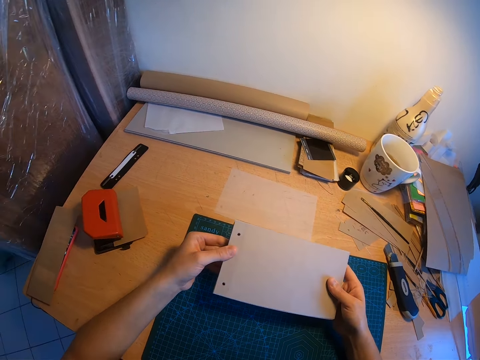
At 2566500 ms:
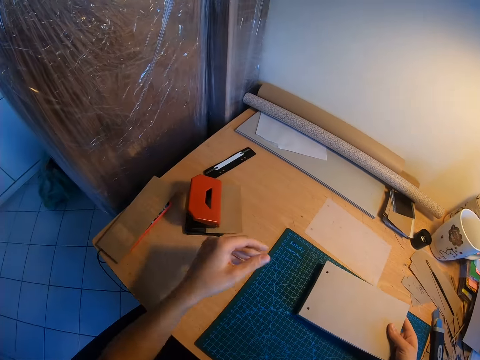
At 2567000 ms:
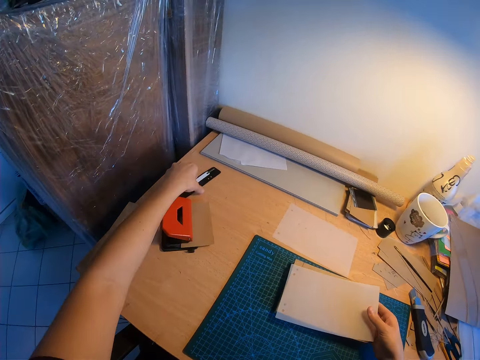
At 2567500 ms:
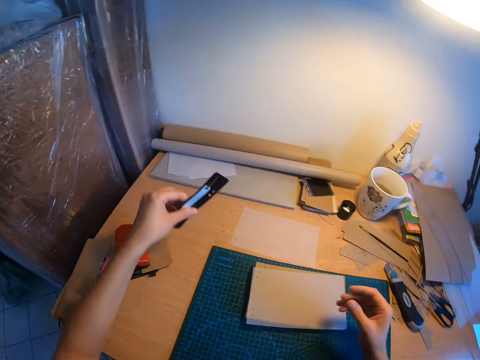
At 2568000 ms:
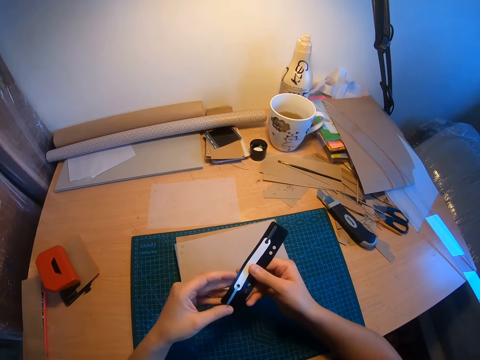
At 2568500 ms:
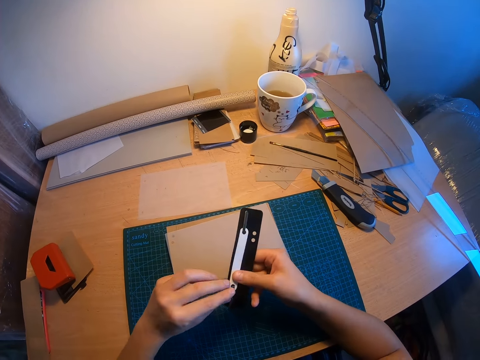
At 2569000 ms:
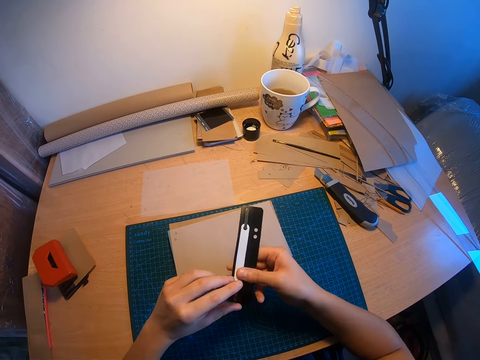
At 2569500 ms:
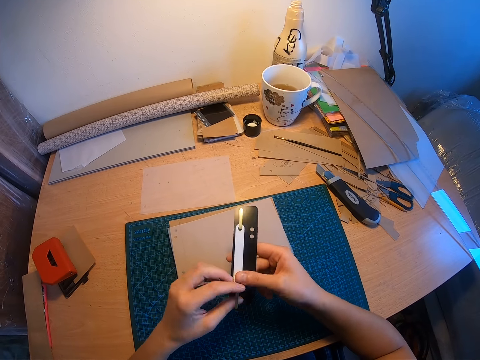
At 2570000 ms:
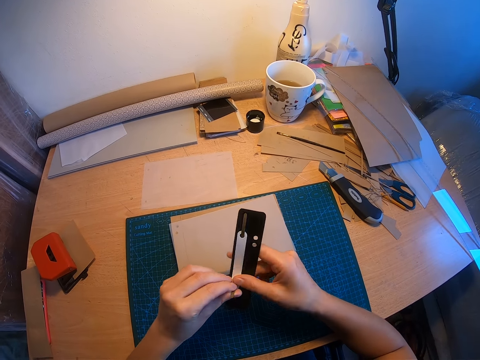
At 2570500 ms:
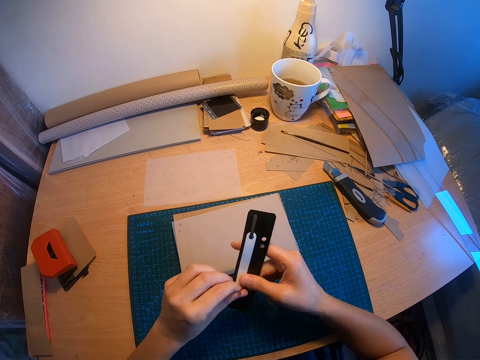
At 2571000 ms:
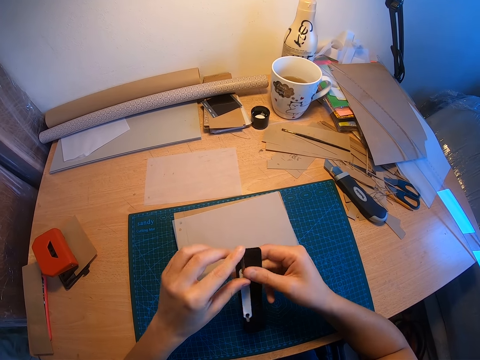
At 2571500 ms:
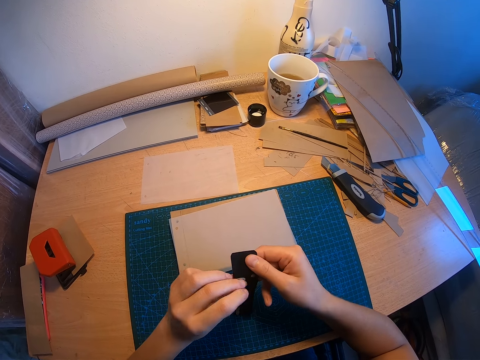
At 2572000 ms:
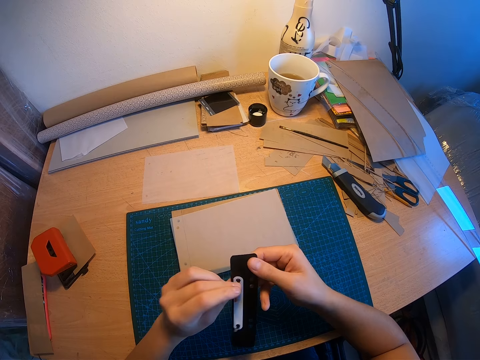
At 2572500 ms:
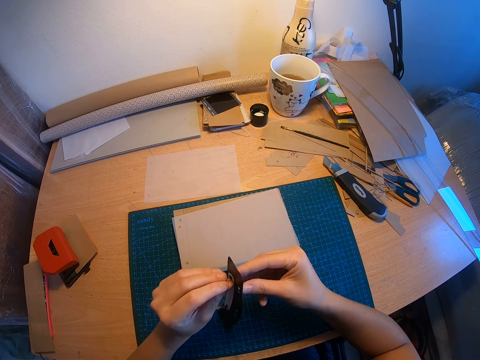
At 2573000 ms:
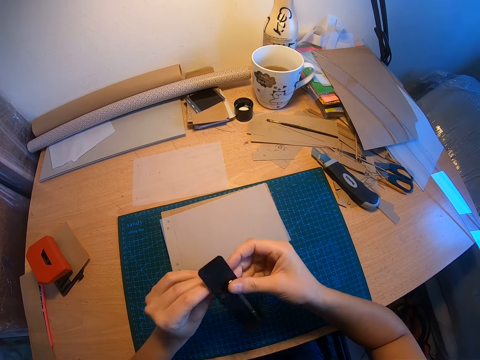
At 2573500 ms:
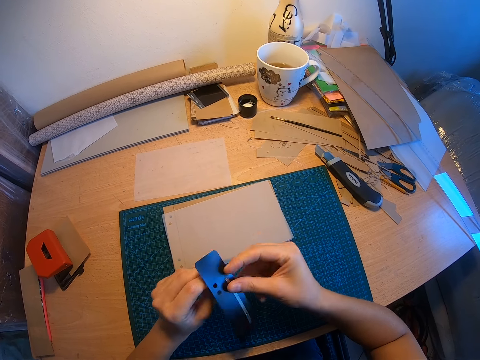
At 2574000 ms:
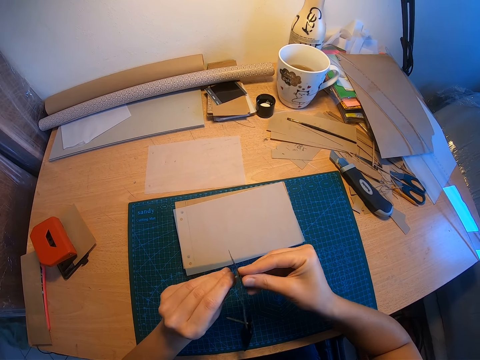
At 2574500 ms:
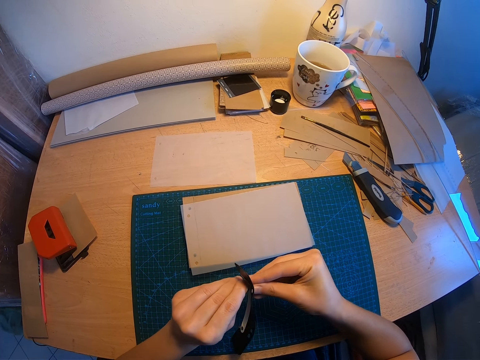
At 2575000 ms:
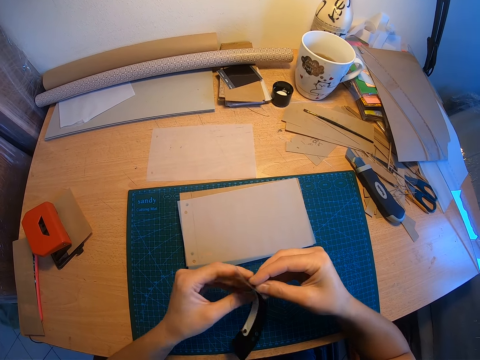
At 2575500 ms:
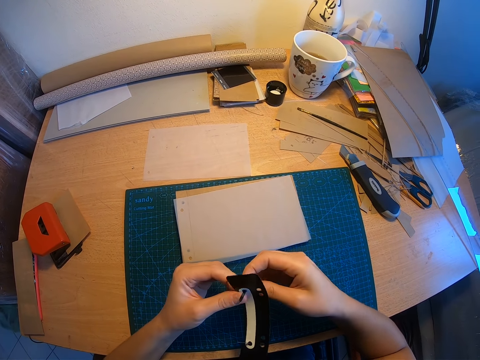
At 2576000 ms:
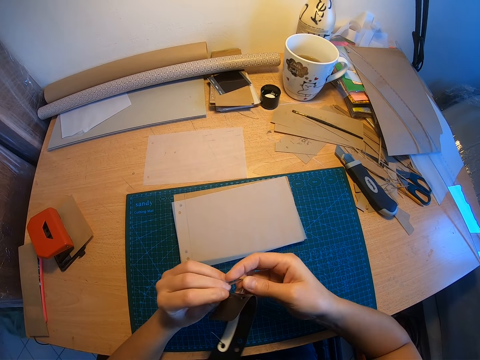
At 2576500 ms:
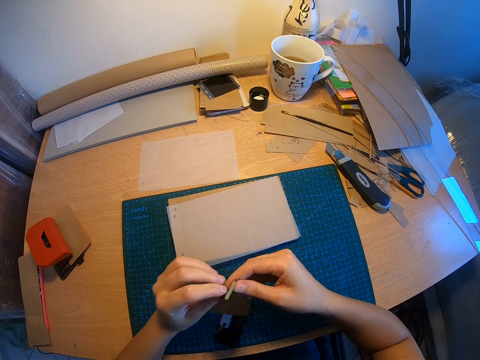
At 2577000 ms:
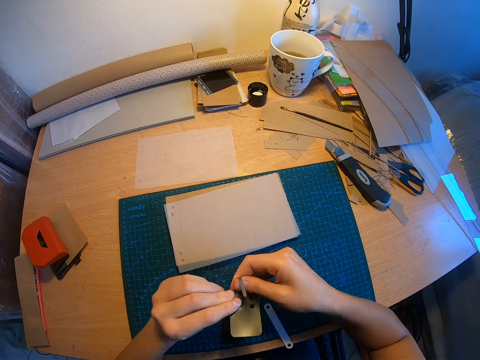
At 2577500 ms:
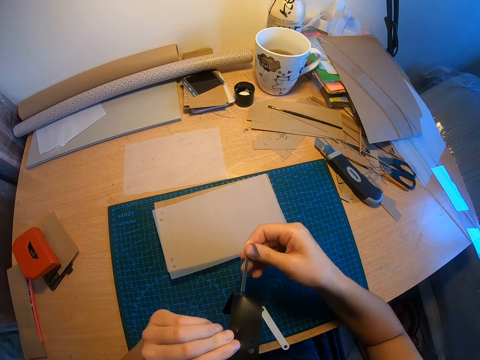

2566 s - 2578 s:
The camera wearer picks up a binder or plastic file clip from the left side of the table. They put the papers on the table. They remove the white binder cap from the binder. They remove the clip in the plastic file clip.

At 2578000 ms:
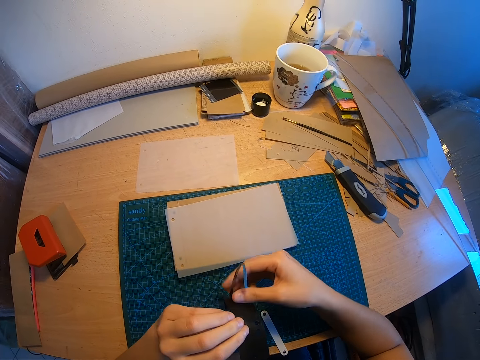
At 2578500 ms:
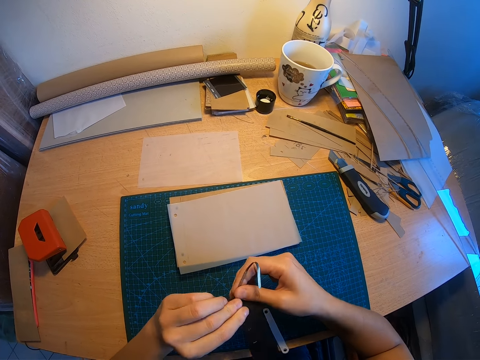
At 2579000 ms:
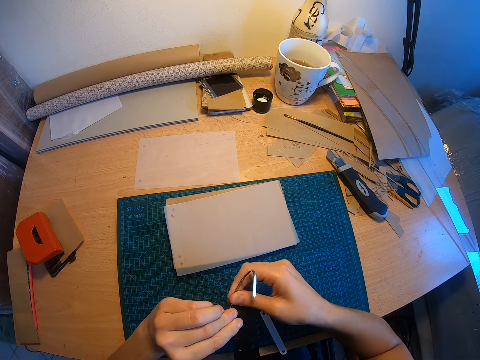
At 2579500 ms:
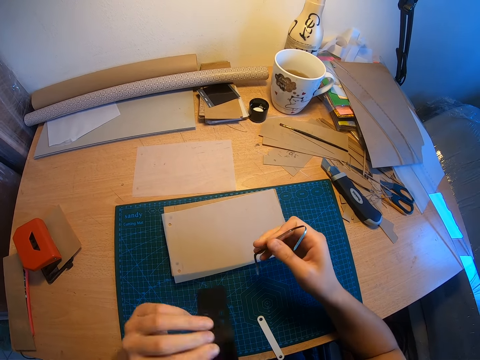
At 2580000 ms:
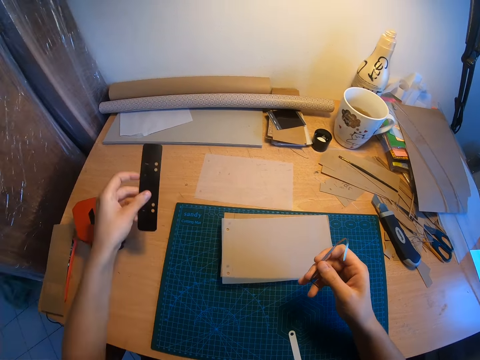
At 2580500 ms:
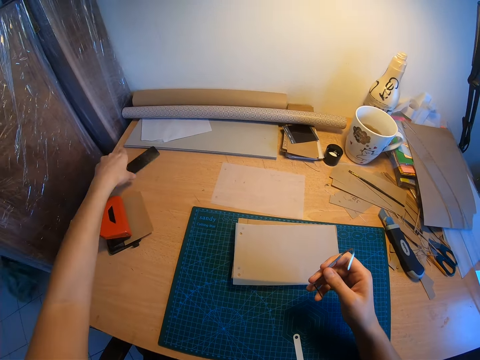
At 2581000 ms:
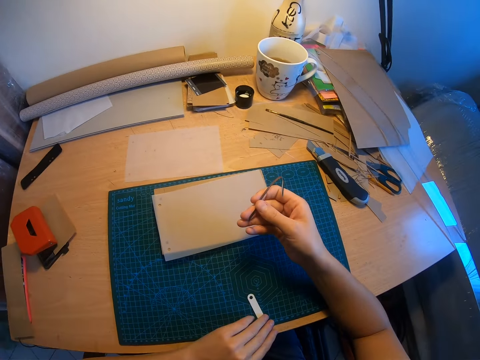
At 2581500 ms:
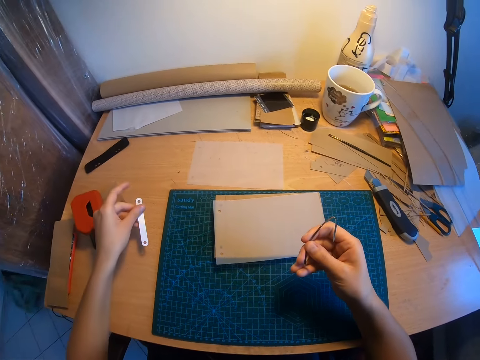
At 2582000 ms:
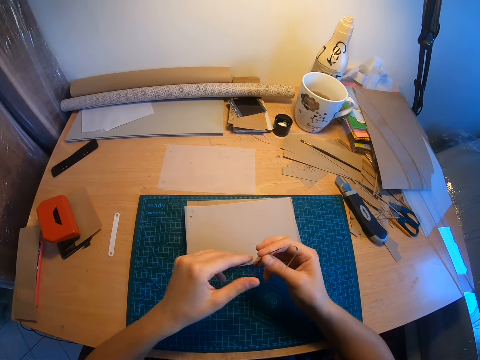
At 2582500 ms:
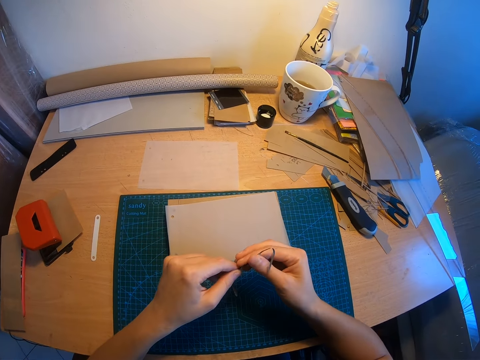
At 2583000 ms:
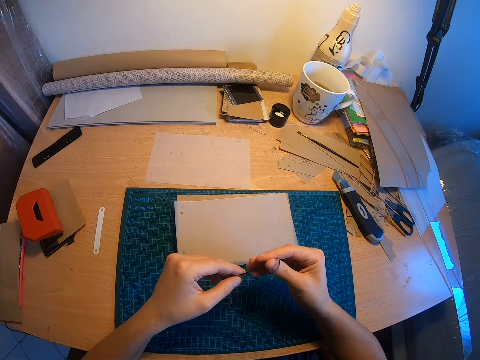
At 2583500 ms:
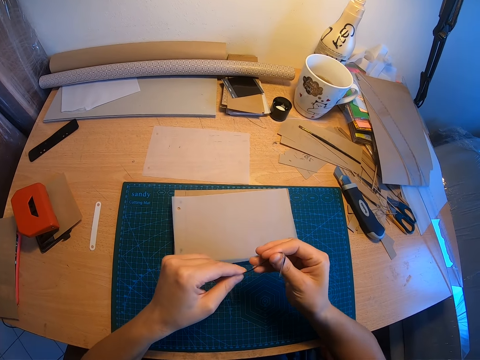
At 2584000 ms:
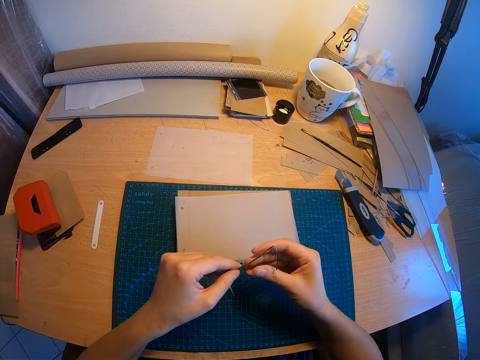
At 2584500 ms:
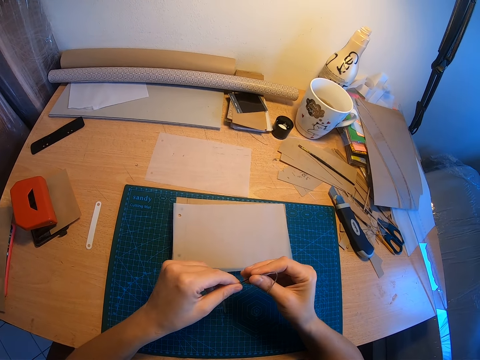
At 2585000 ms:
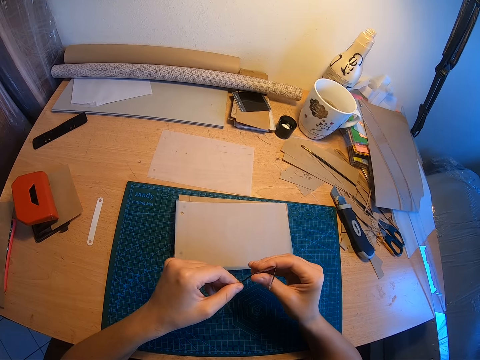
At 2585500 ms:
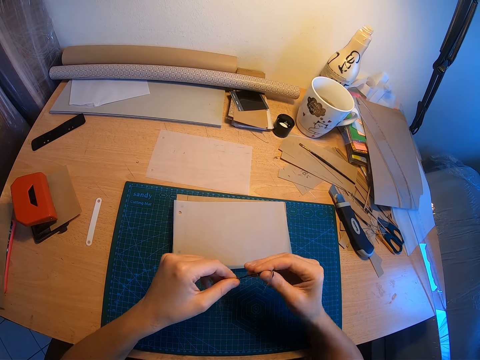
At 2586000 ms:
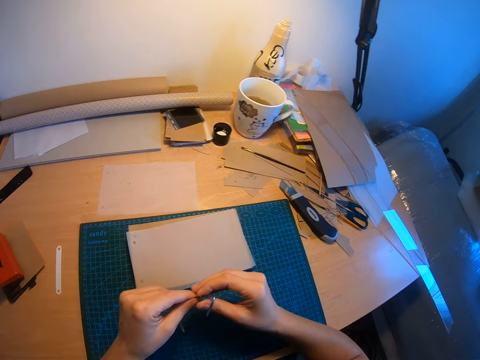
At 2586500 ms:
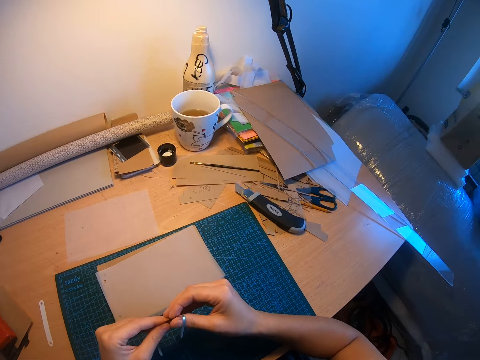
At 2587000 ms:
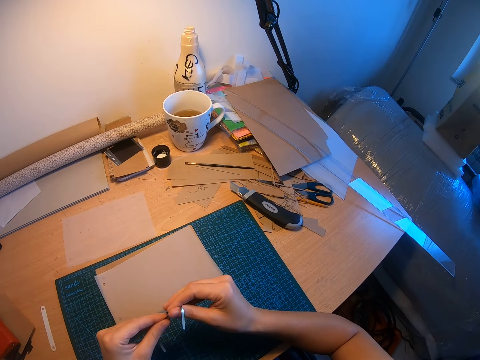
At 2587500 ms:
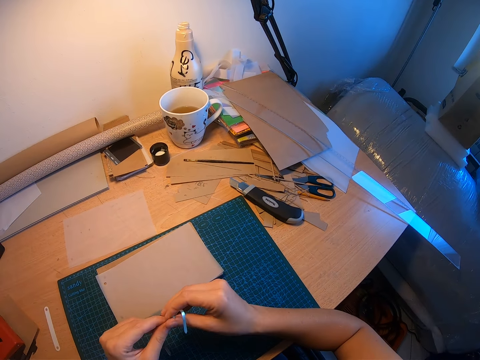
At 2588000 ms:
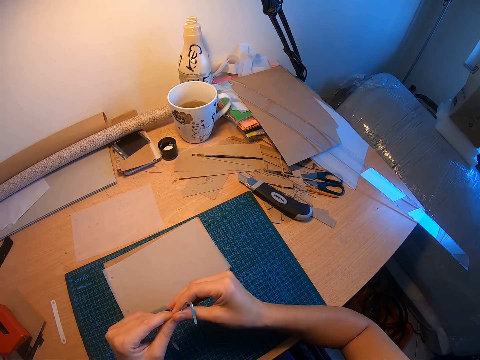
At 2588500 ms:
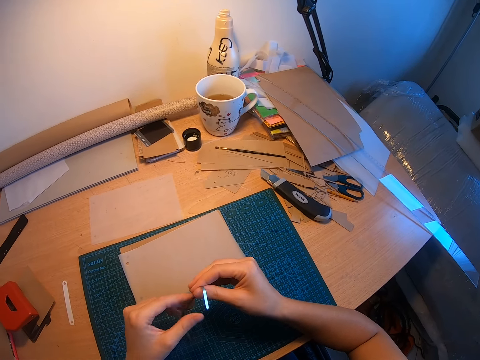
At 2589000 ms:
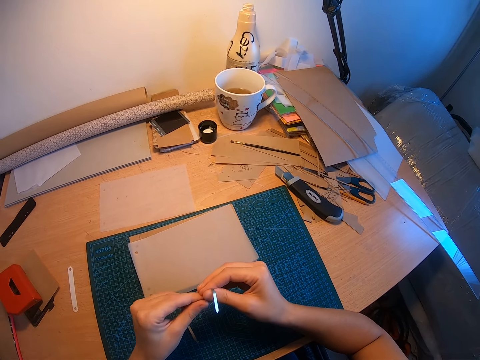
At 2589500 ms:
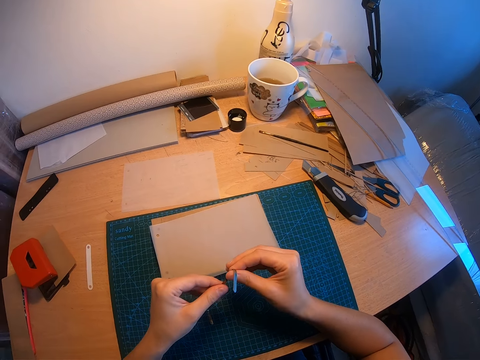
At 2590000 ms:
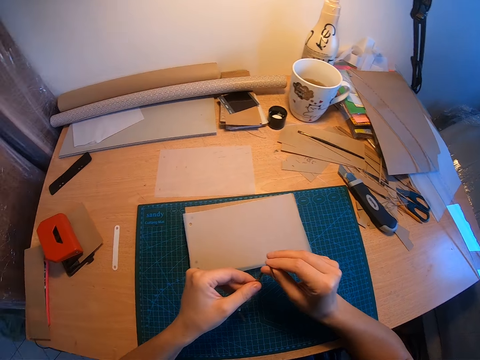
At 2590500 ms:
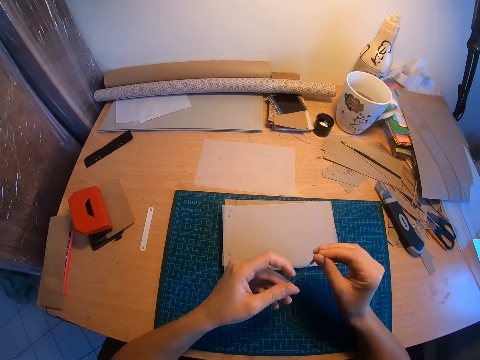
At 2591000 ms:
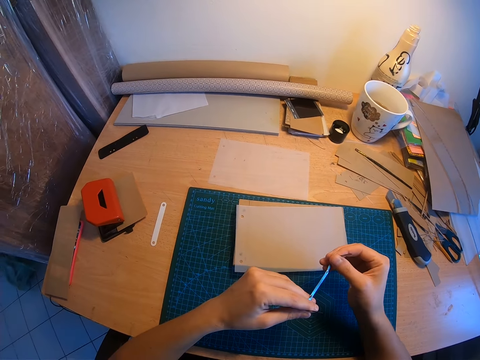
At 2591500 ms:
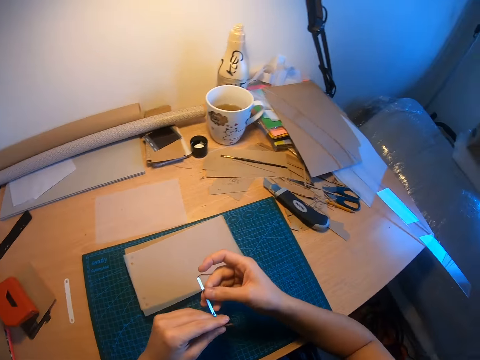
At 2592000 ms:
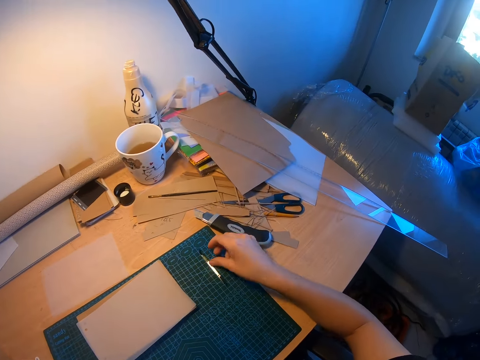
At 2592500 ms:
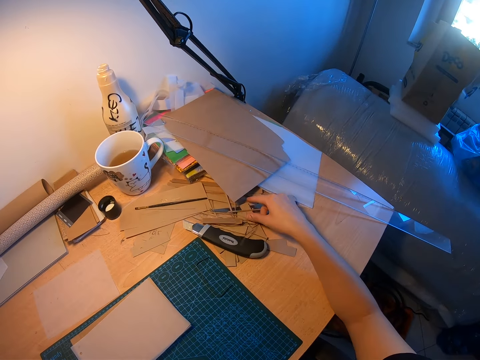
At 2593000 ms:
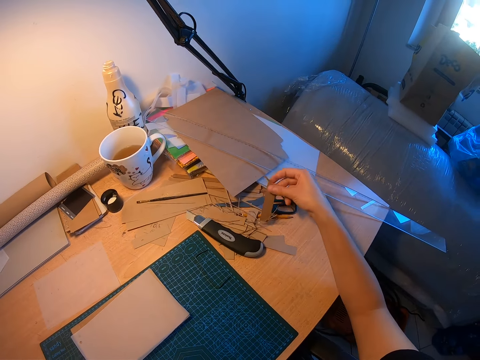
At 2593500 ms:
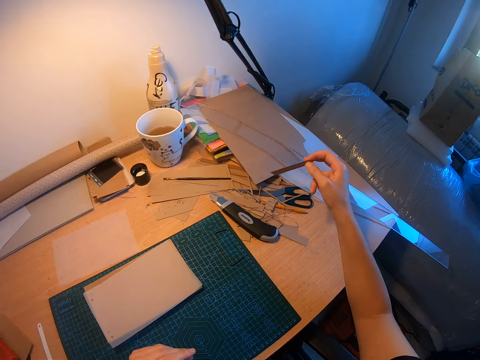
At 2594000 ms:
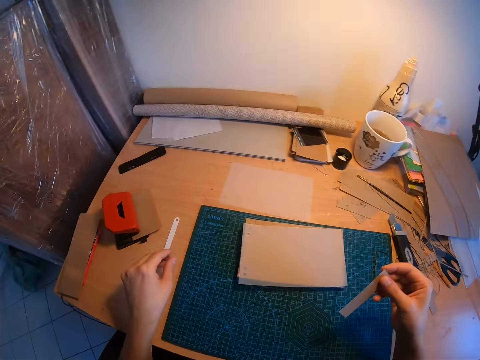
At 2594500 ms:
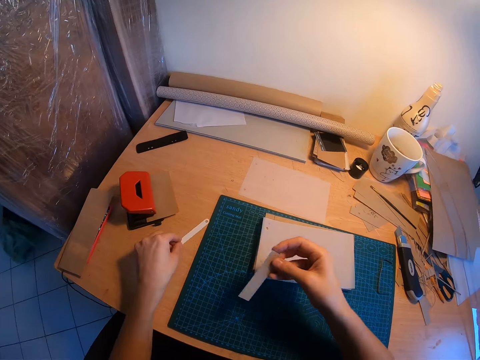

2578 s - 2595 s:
The camera wearer continues to hold the binder on her right hand. She drops the binder holder or plastic file fastener on the left side of the table. She moves the binder cap from her front to the side of a perforator. She puts the file fastener on the table. She adjusts the binder she is holding. She holds the file clip. She glances around the work area. She drops the binder on the table. She takes a short paper from the right side of the table. She moves the binder cap closer.
